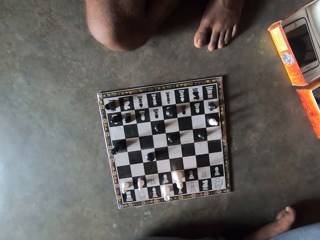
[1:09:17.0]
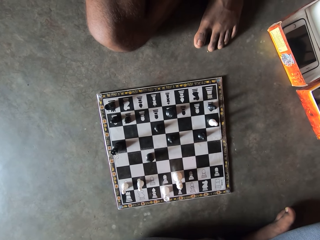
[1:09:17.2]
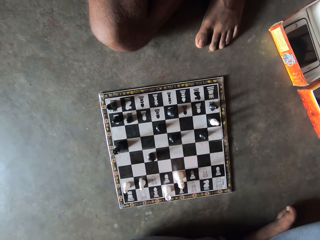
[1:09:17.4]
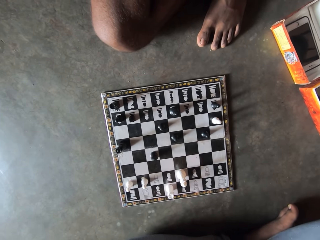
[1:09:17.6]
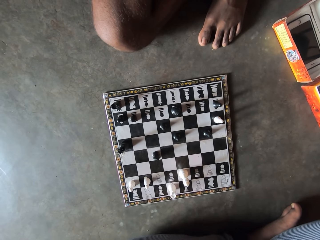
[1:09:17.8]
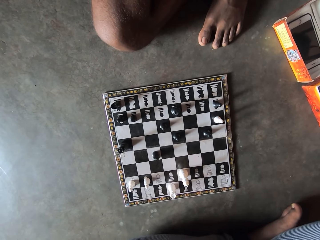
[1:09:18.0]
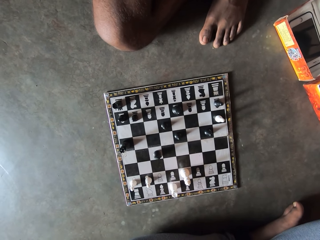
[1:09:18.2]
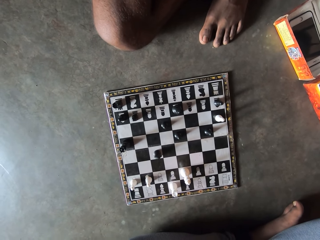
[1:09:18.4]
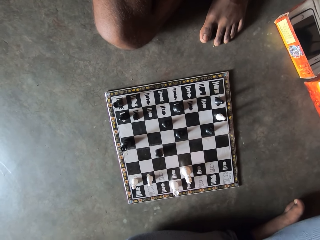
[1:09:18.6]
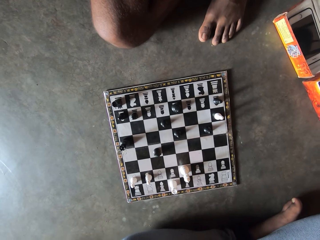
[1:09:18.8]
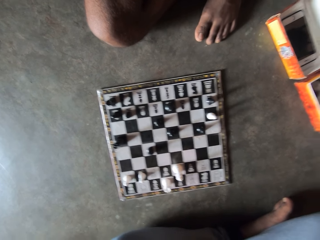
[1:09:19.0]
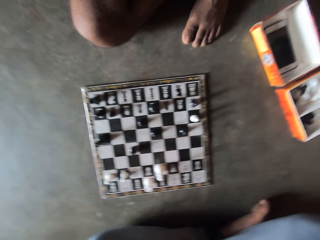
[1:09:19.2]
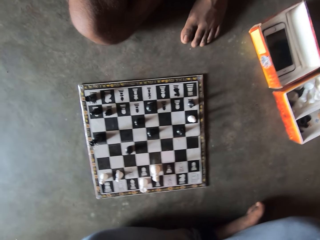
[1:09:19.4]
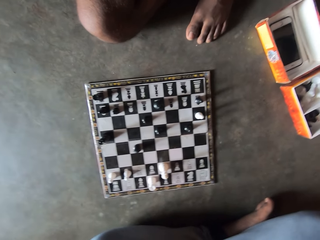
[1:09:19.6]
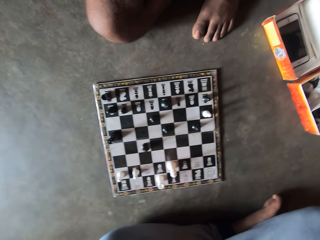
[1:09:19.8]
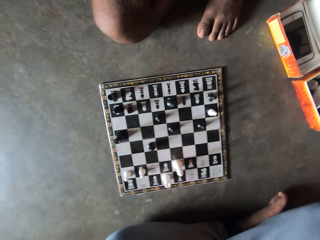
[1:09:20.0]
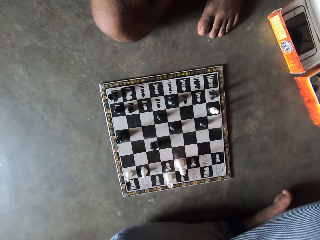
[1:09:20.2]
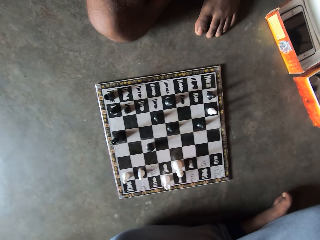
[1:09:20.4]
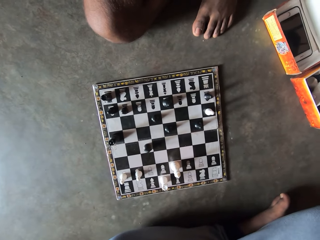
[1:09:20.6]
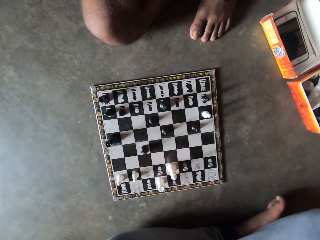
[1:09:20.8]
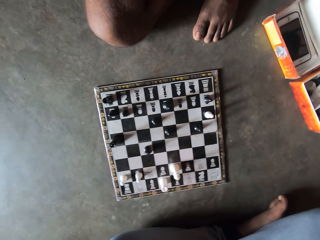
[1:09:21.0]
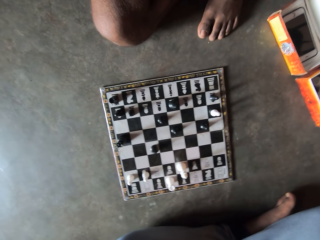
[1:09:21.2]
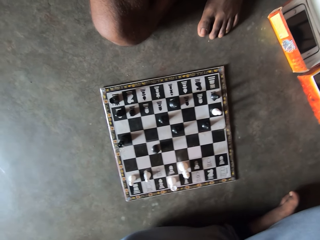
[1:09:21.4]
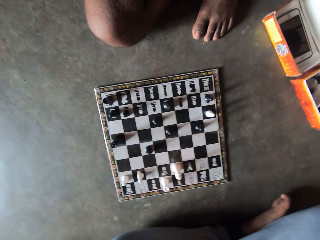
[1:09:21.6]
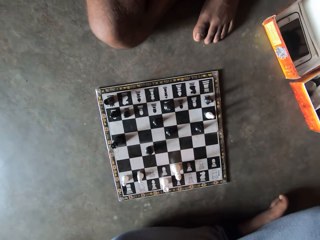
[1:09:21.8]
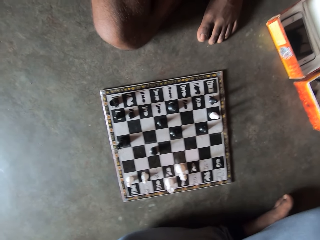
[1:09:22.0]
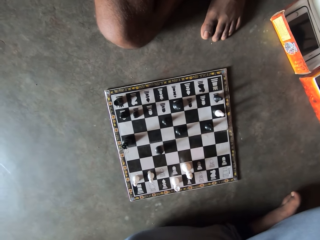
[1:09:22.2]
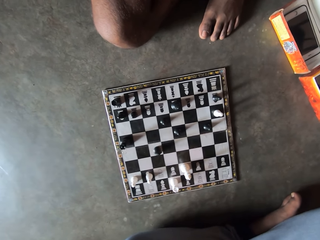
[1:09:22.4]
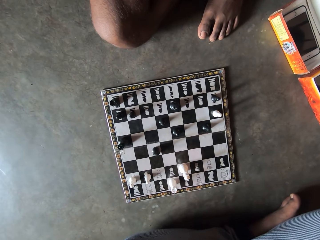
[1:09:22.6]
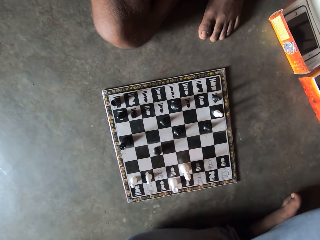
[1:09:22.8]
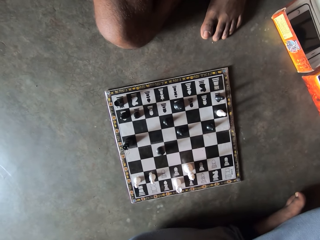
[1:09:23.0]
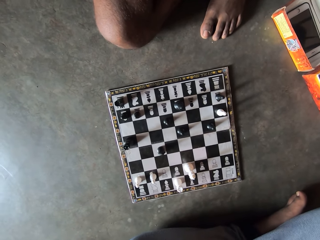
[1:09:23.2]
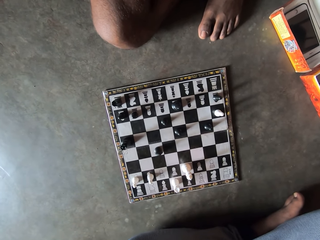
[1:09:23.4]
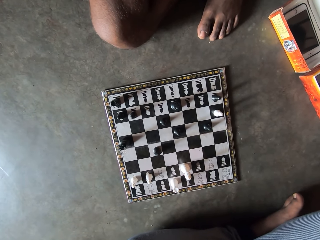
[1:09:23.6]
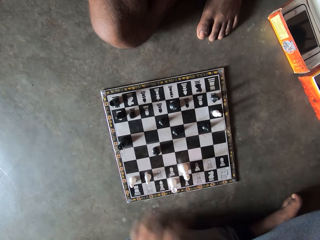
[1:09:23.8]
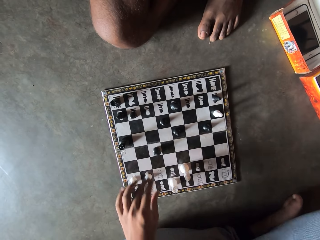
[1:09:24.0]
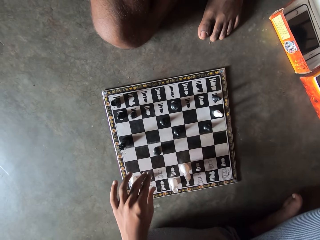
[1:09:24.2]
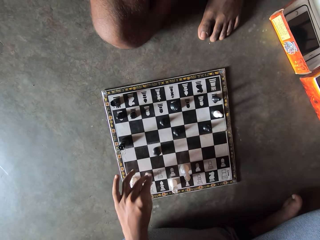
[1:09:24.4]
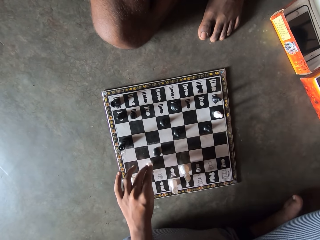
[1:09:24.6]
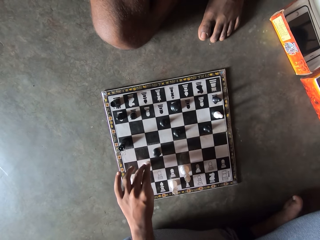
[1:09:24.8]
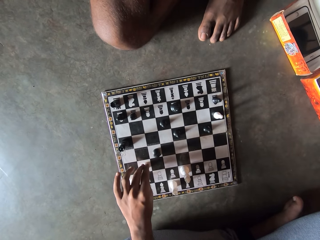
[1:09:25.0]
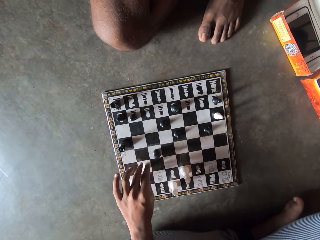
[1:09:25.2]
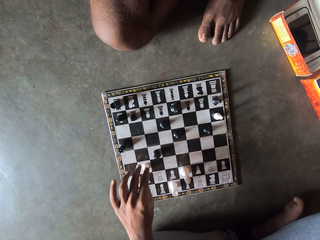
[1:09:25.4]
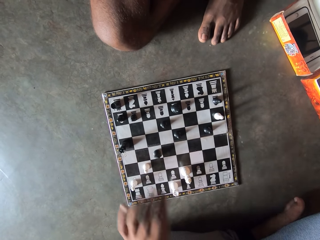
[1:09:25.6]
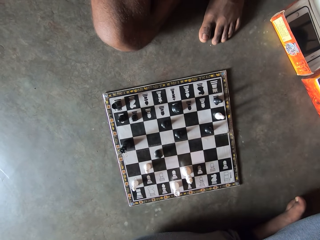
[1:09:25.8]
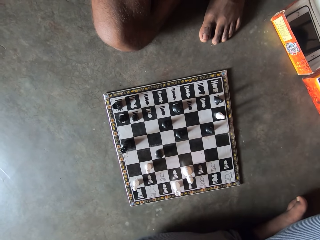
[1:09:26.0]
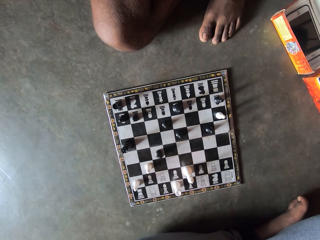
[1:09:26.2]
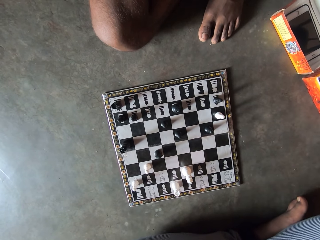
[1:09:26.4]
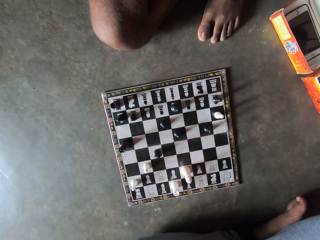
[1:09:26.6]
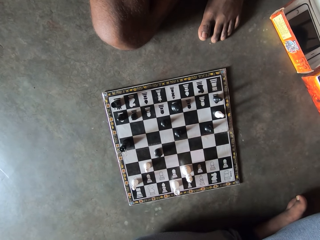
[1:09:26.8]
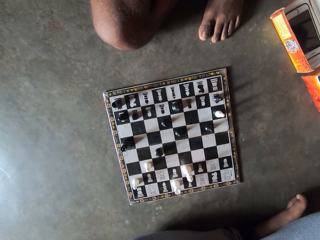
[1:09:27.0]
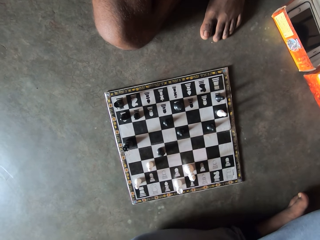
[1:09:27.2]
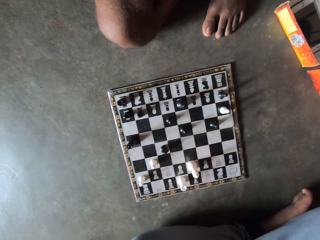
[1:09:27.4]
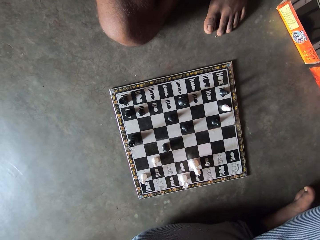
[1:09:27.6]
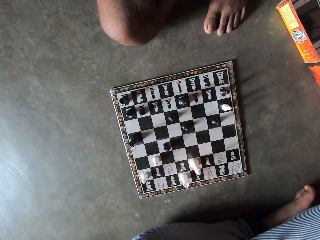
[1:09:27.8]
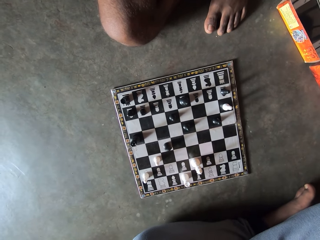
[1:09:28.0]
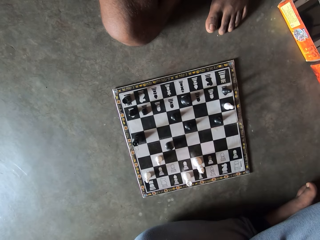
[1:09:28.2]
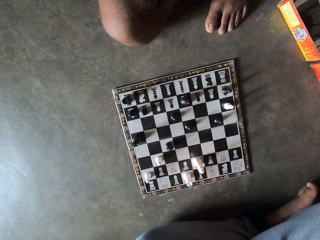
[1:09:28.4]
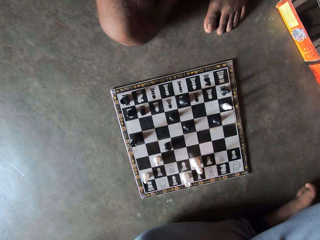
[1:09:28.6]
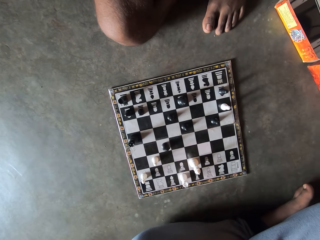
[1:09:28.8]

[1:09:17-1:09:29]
The camera wearer moves the knight forward on the chessboard.

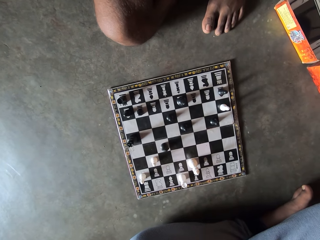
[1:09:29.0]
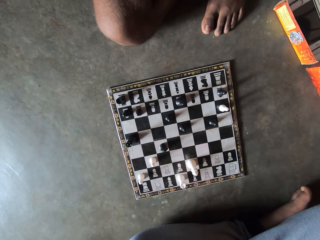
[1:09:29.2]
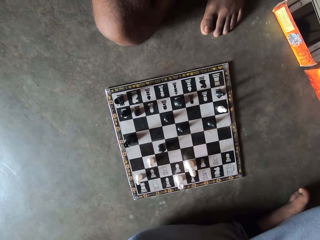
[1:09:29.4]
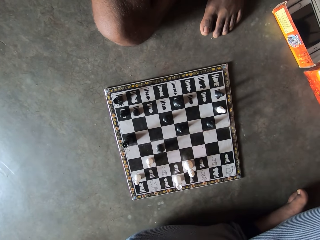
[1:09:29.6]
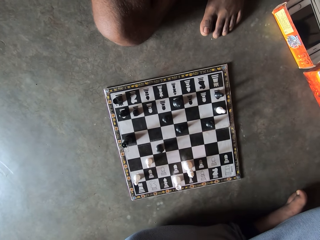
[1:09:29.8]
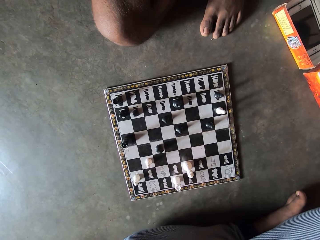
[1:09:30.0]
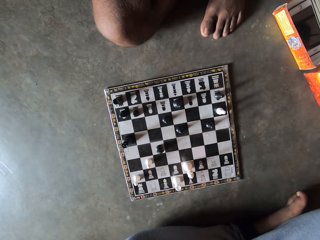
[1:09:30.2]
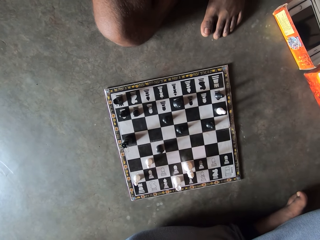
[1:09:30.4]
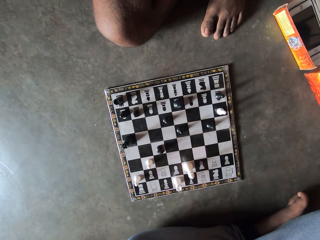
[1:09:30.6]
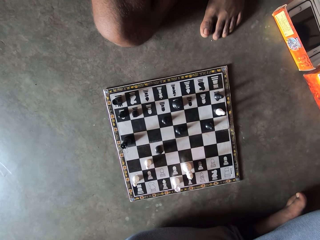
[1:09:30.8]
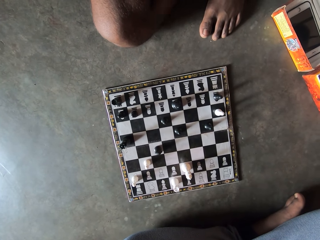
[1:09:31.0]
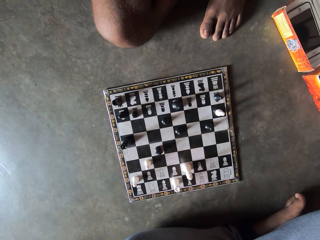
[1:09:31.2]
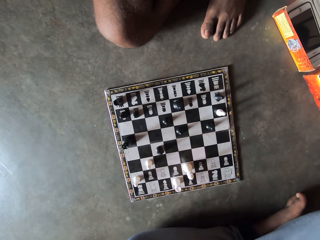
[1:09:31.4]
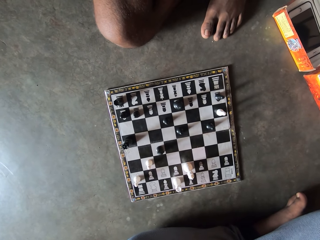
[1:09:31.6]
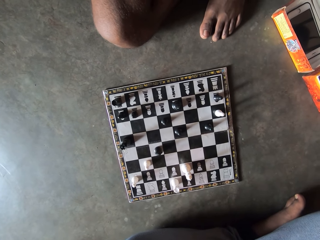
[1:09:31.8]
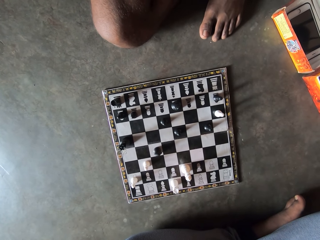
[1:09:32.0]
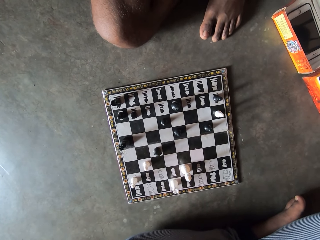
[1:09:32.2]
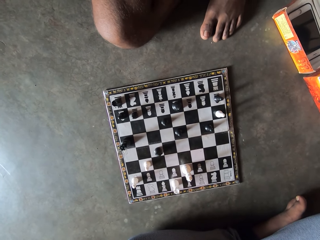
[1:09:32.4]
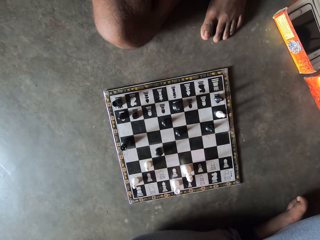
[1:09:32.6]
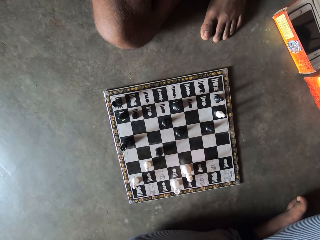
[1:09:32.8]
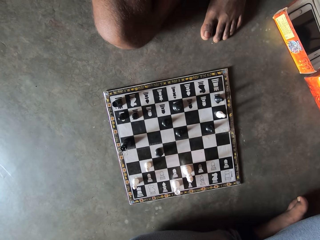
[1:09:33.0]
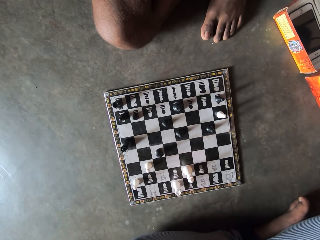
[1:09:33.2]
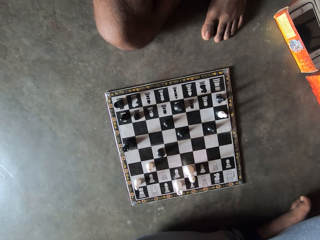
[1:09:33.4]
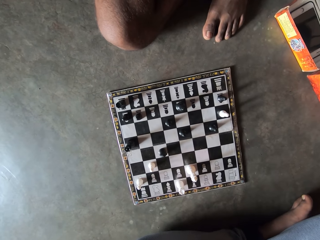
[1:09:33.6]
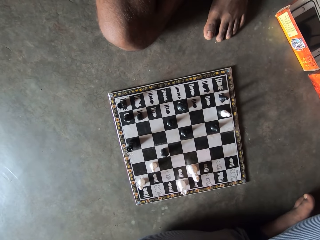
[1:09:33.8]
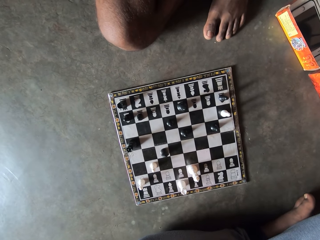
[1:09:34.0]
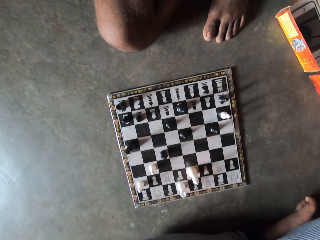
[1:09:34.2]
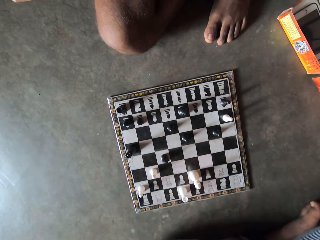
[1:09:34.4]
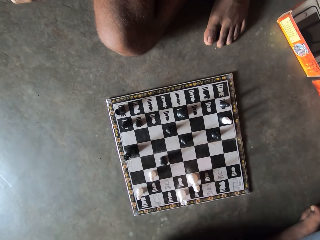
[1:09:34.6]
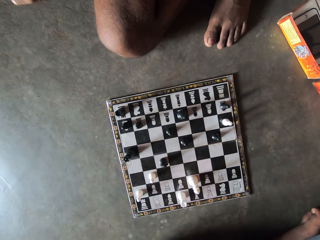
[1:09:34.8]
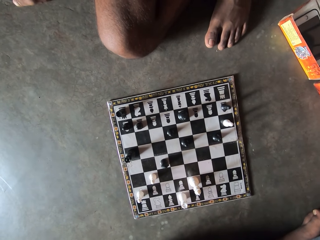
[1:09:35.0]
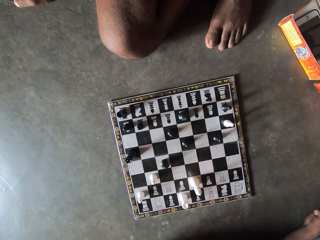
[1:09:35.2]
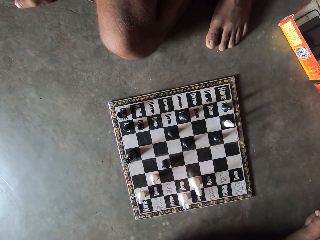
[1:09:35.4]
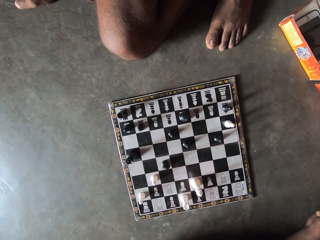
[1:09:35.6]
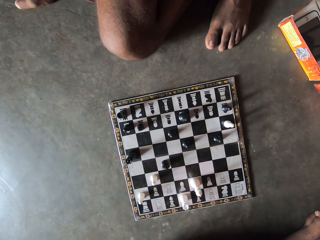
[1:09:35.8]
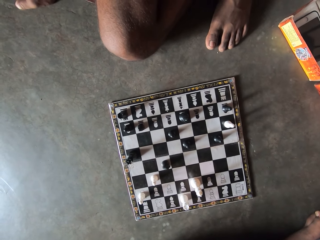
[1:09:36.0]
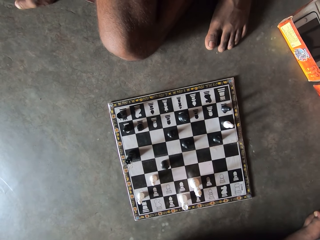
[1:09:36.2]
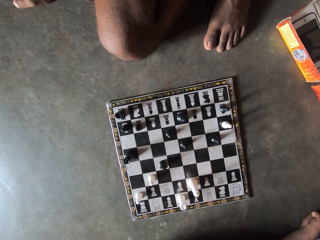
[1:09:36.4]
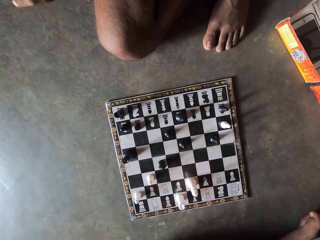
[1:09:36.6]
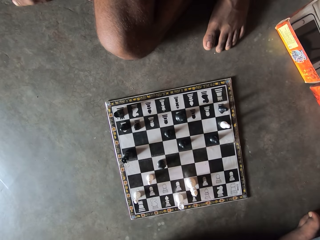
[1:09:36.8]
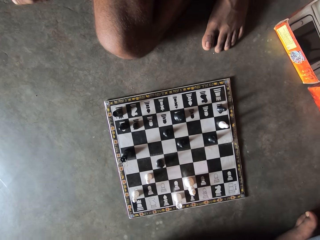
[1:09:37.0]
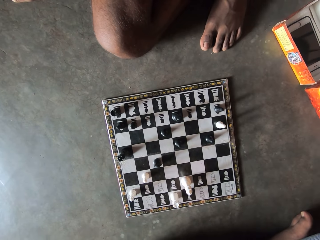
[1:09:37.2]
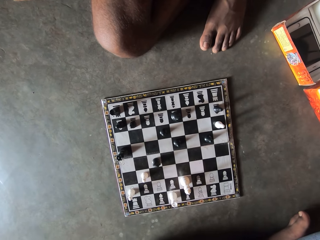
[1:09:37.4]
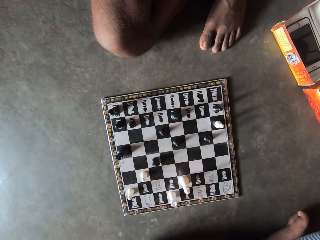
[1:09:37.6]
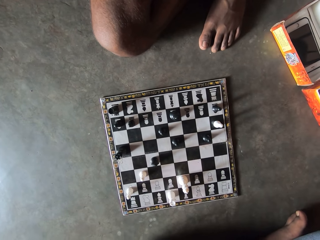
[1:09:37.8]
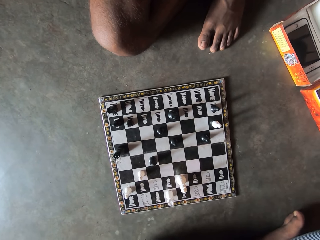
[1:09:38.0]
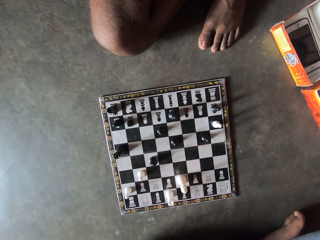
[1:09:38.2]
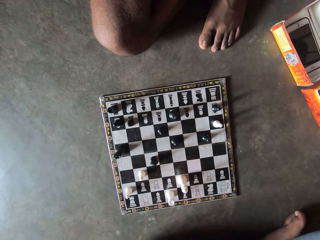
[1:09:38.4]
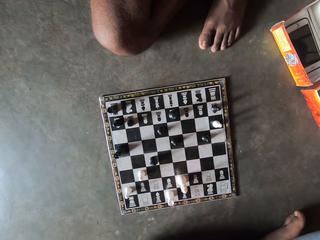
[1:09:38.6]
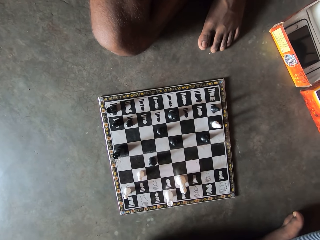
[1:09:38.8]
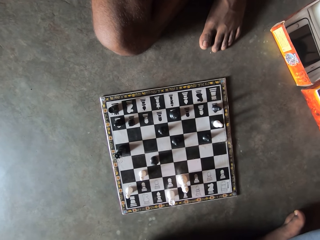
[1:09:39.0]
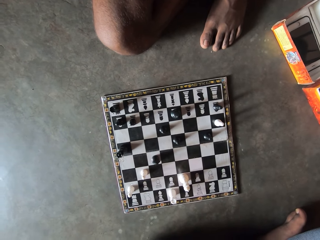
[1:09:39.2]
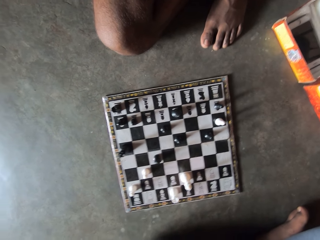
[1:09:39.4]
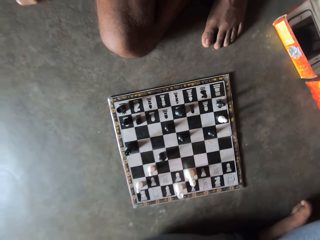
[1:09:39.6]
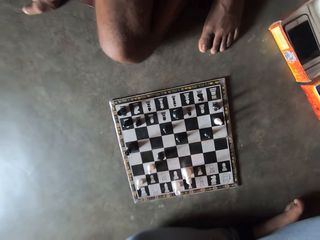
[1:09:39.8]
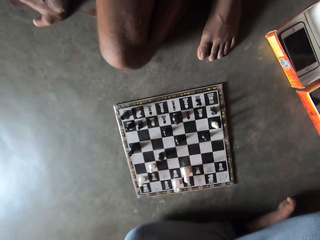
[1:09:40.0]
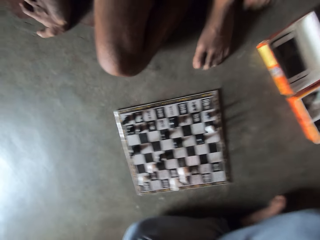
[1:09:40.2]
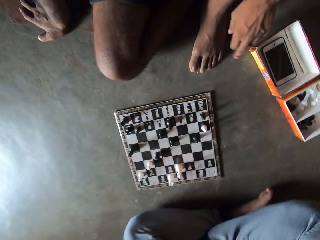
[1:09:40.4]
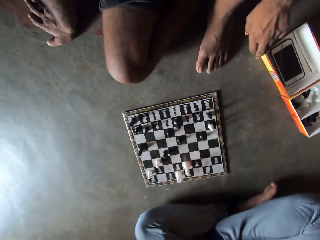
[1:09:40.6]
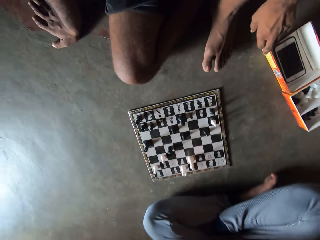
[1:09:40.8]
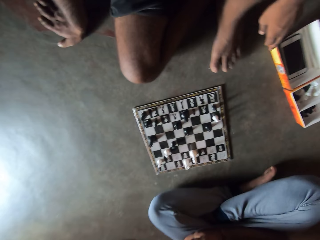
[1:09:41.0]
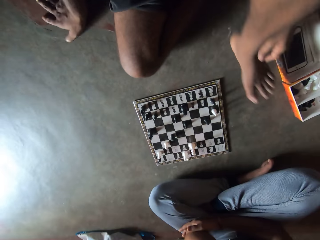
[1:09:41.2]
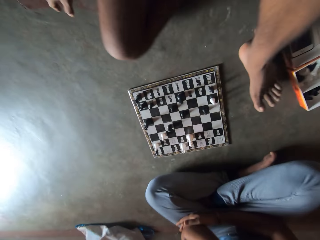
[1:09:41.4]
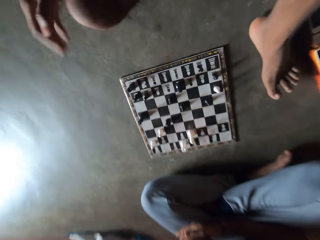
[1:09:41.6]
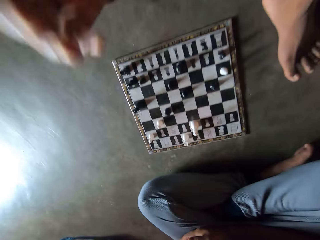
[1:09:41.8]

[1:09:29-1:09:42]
A person pushes the box.
